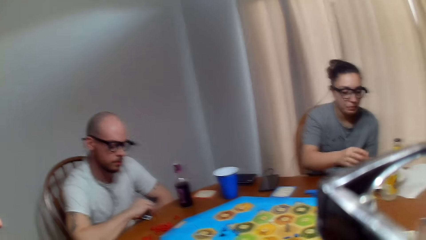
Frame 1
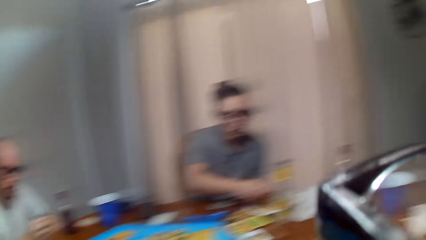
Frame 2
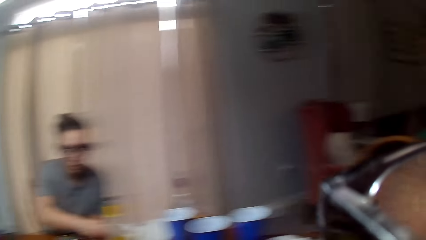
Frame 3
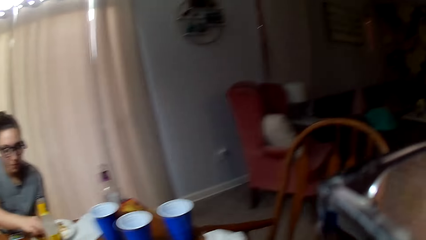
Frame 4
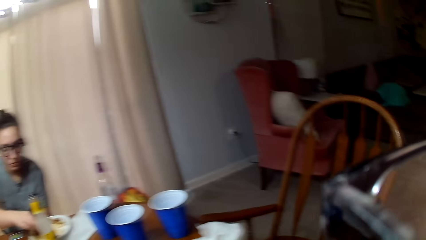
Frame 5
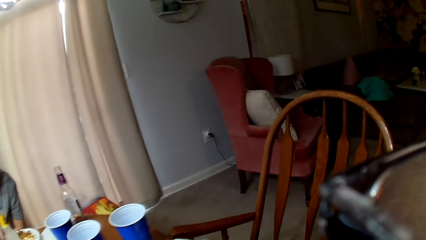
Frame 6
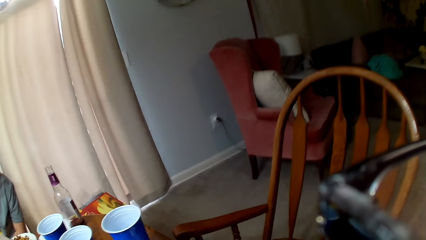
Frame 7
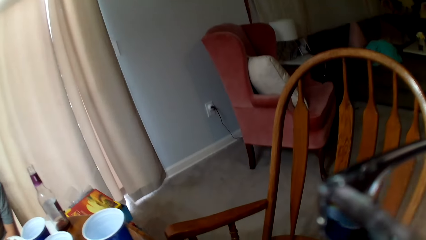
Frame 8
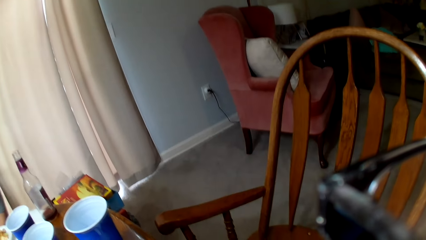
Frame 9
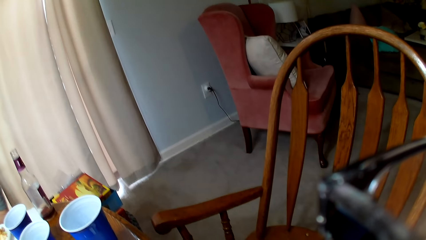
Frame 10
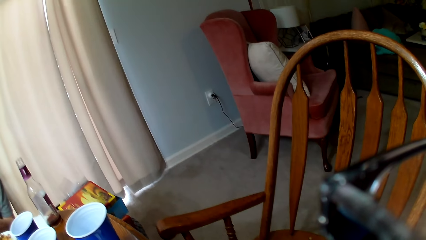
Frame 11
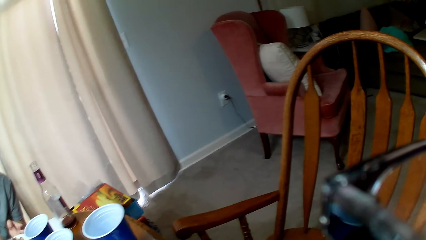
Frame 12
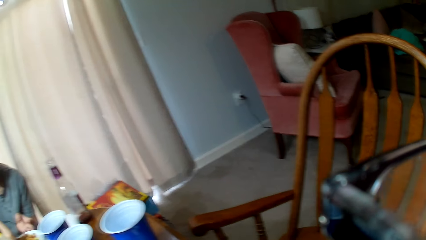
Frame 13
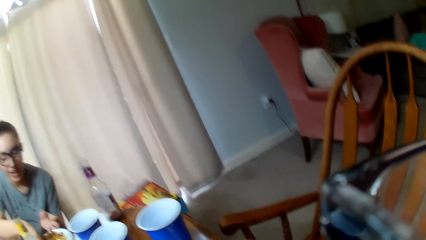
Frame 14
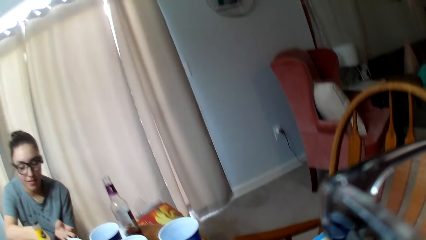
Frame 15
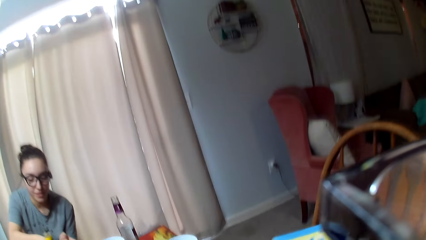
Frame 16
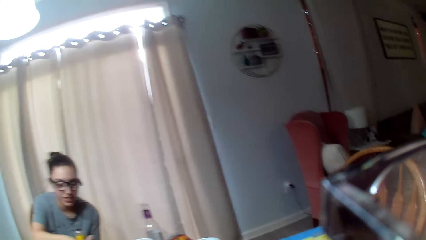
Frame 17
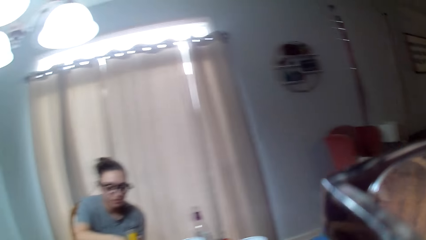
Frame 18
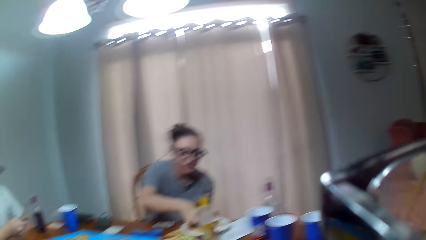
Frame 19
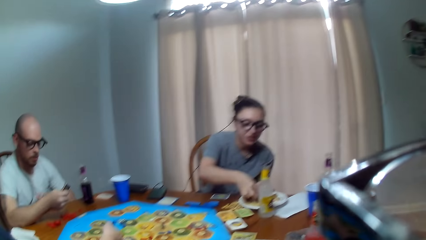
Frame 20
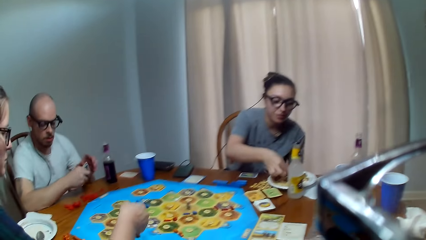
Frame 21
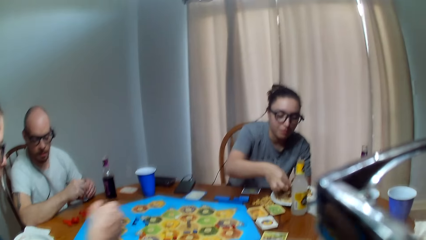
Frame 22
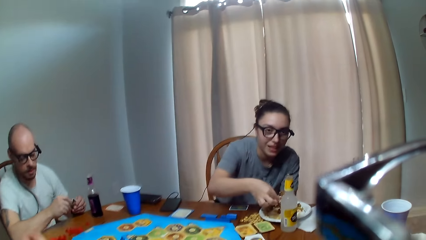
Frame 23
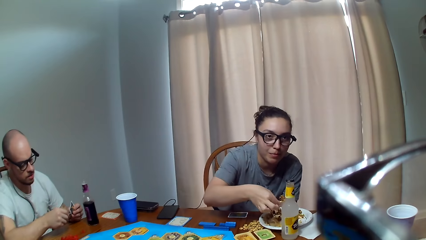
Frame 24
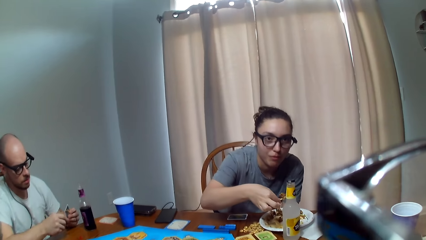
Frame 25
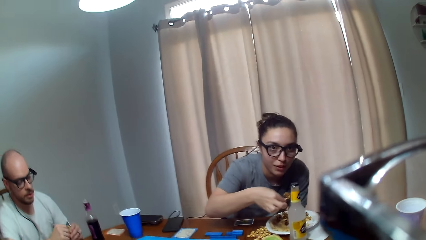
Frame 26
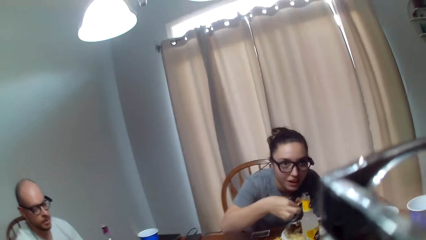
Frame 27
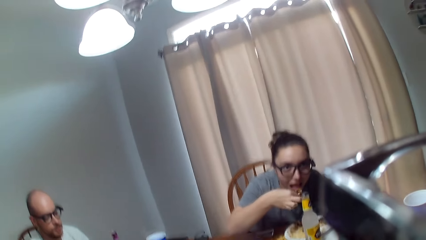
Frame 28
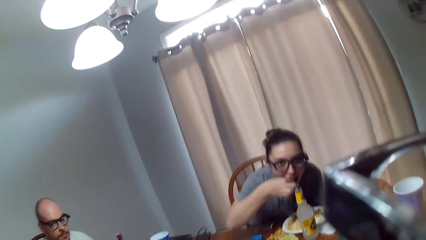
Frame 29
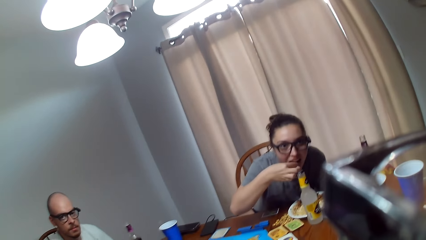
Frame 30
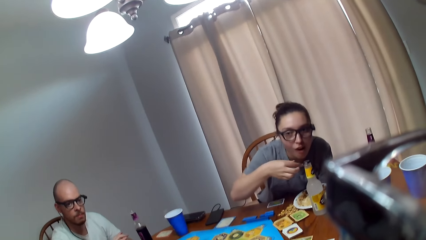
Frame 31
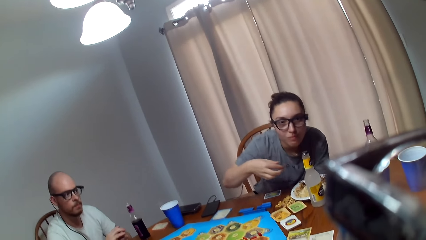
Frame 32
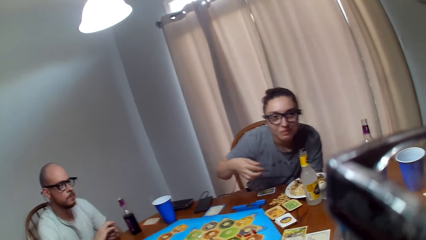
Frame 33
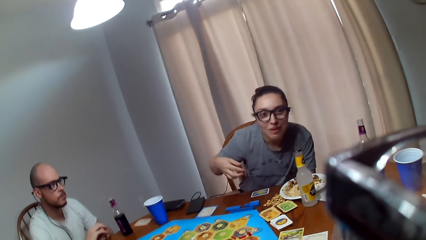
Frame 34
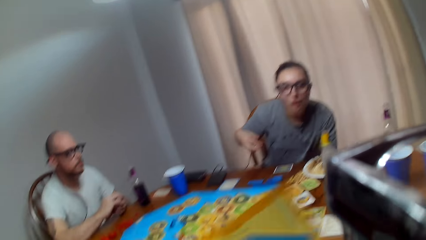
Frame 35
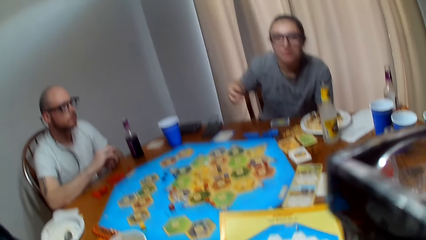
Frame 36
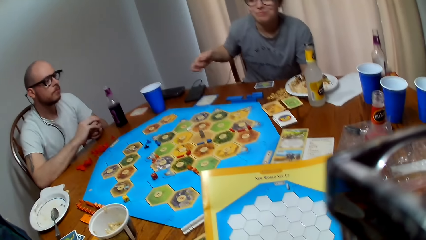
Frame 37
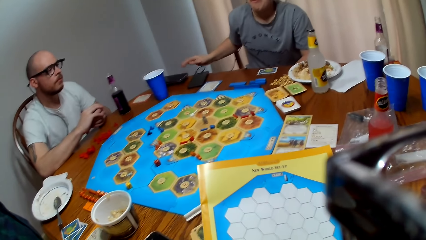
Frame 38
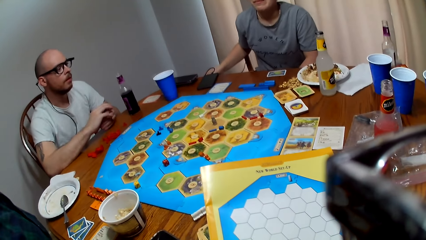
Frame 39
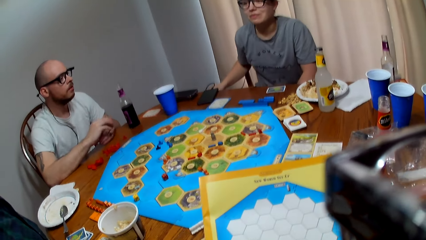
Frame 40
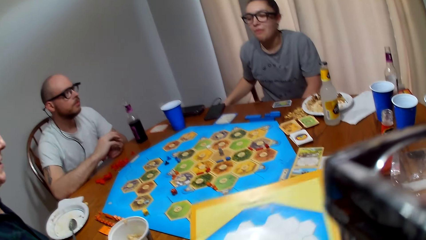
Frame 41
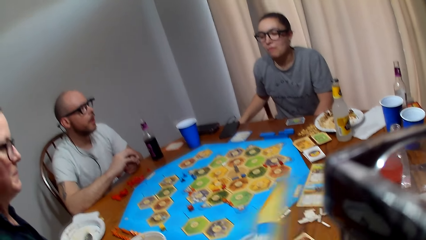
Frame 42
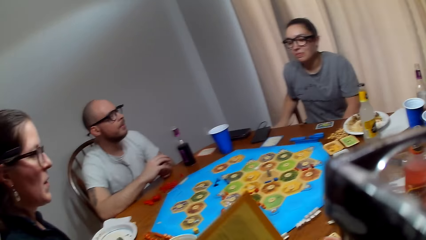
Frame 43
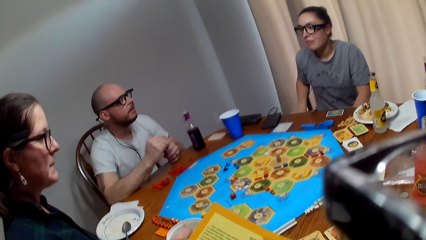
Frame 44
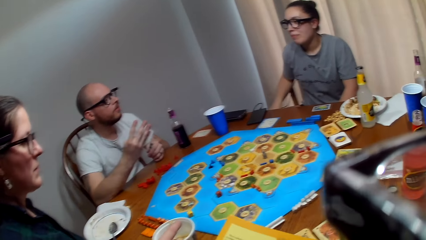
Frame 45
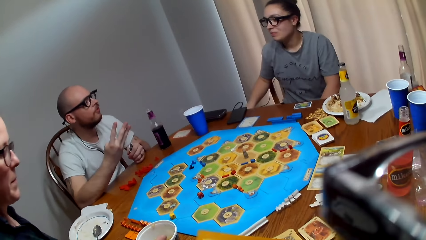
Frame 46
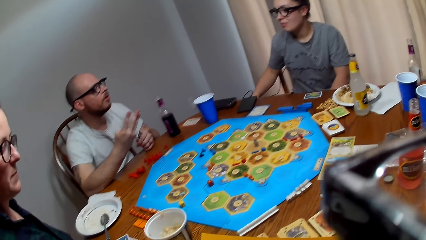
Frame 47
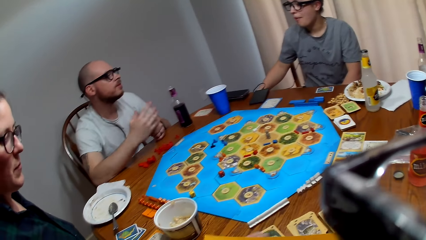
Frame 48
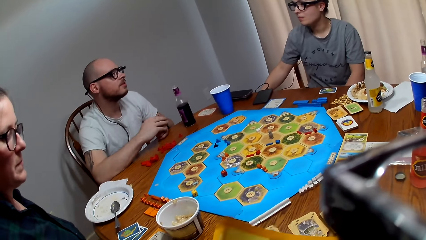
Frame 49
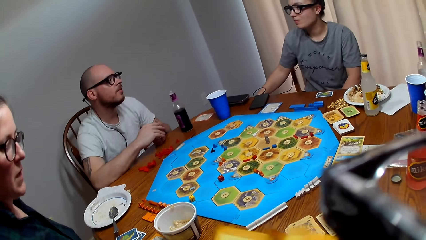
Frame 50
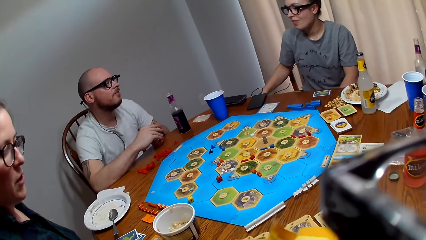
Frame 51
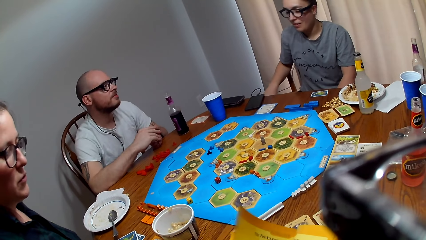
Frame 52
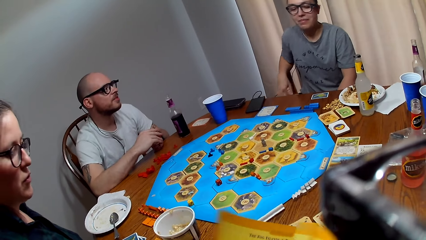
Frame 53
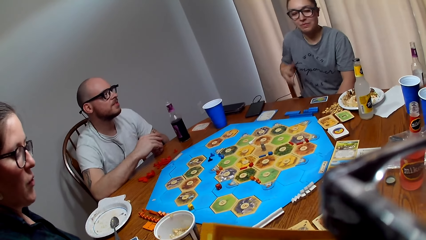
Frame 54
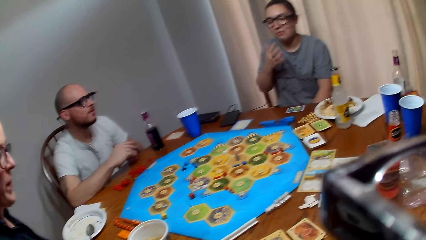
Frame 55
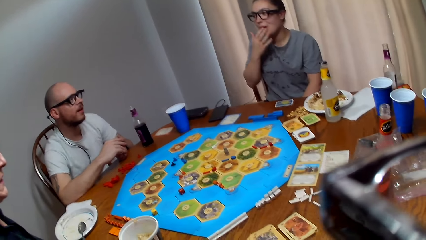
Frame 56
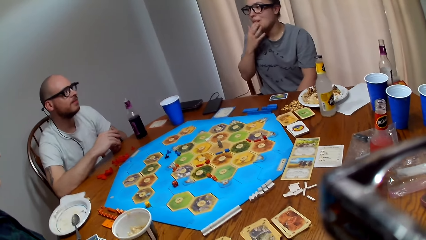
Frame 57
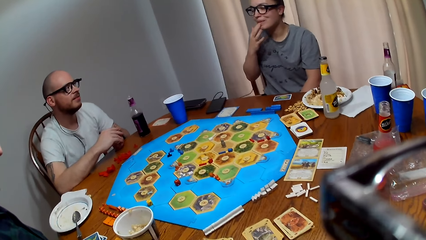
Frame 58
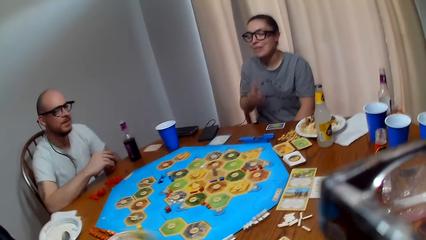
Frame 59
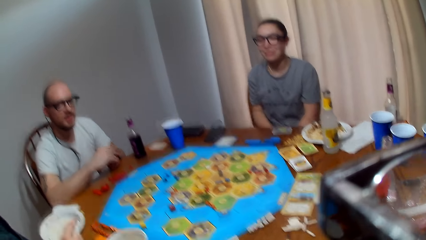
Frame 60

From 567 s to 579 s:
The camera wearer looks around. A woman picks and scoops food on the plate. The woman speaks to the camera wearer. The camera wearer picks up a book. A man speaks to another woman. The first woman eats food. The camera wearer holds a booklet. The man talks to the first woman. The first woman nods her head. The other woman converses.

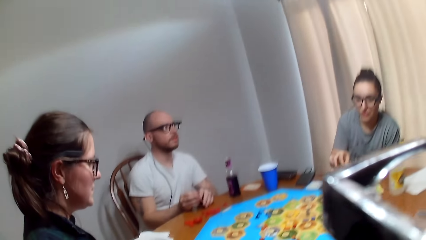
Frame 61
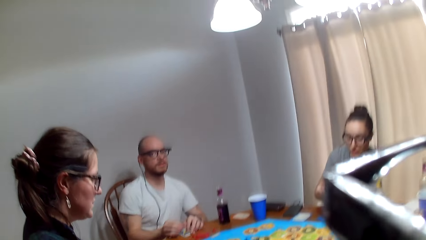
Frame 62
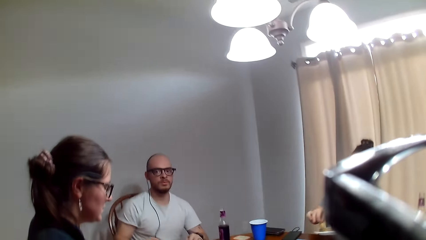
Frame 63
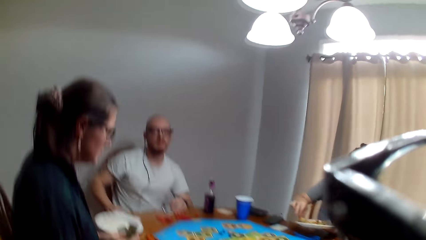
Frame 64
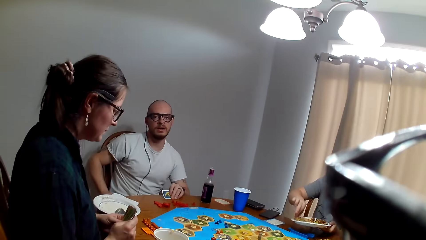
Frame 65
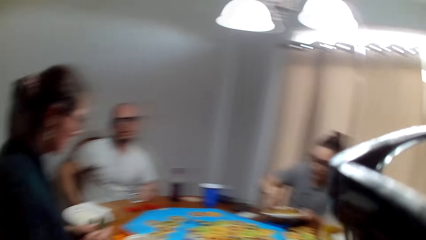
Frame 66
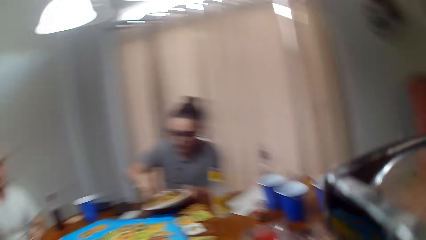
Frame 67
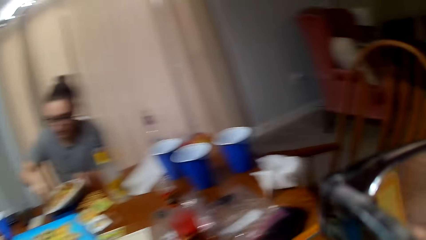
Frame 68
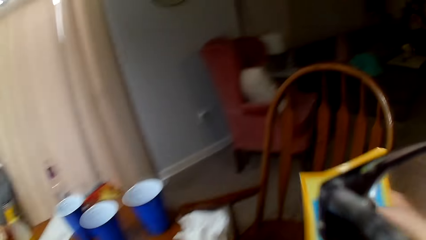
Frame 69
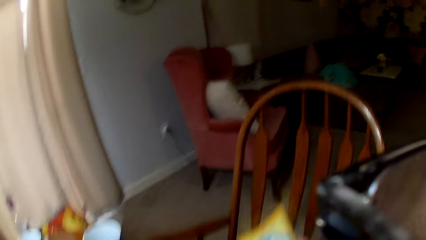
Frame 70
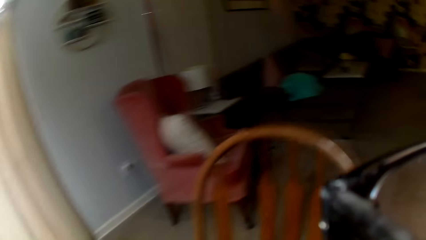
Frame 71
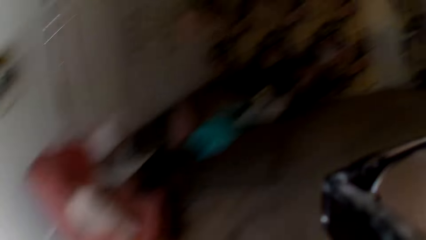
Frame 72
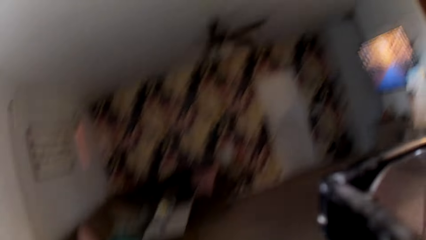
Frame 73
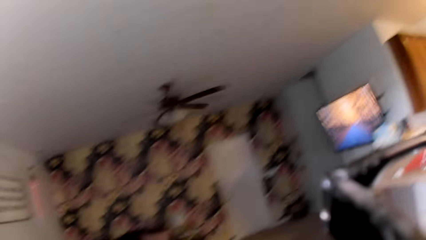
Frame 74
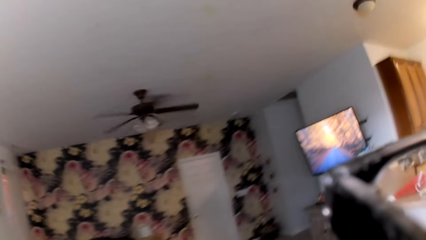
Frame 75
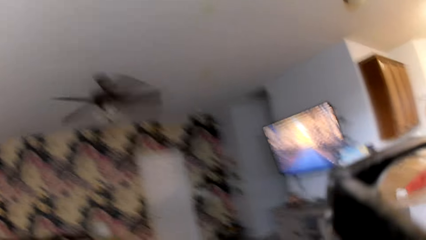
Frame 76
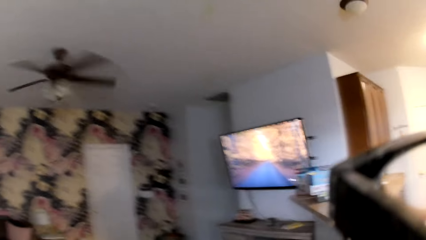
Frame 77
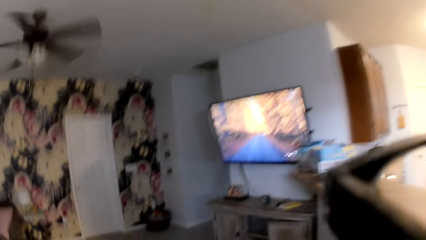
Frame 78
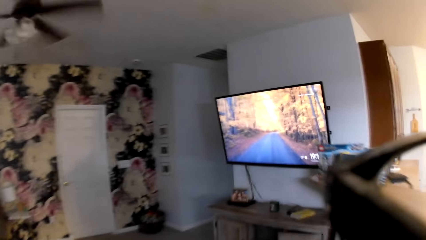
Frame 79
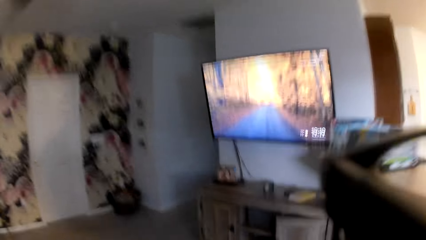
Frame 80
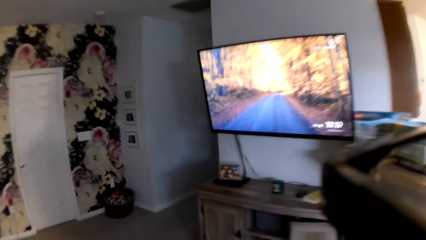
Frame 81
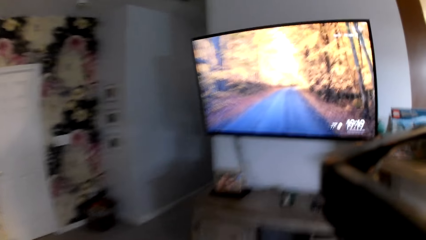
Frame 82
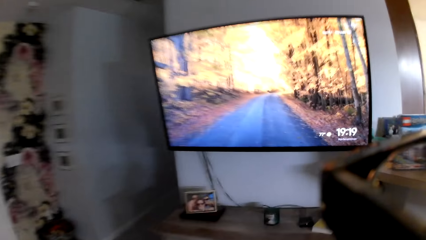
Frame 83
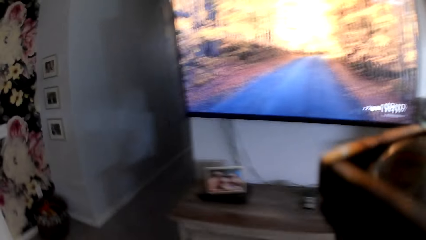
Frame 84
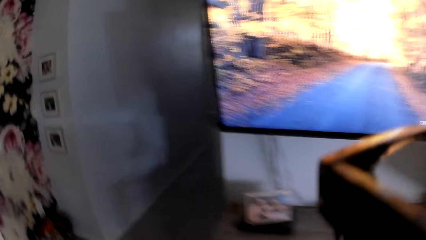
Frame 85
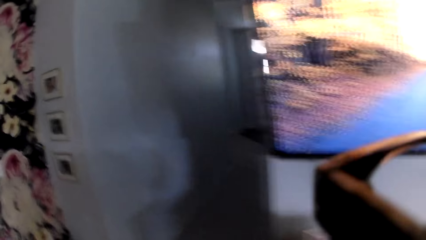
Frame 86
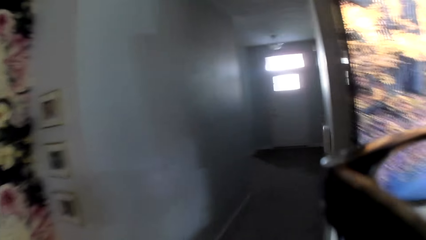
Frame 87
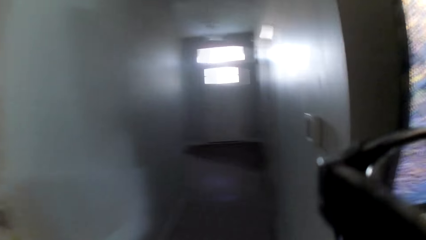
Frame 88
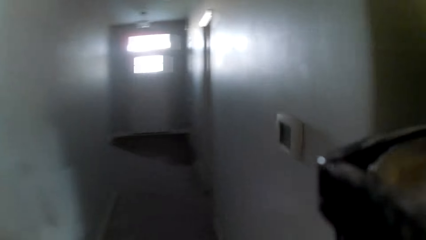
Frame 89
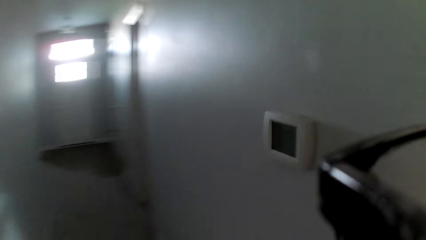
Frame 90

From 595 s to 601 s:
The camera wearer talks to a man. The man responds to the camera wearer. The camera wearer turns around and places the booklet on the chair. They move around the room.
